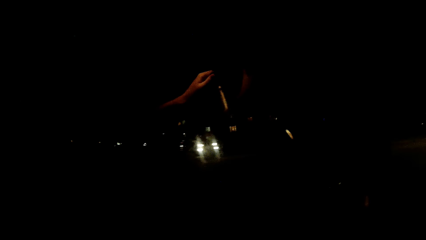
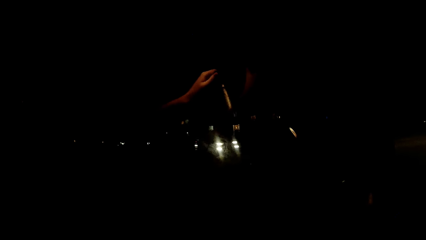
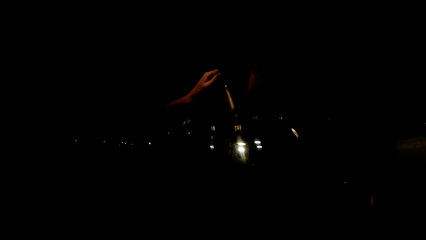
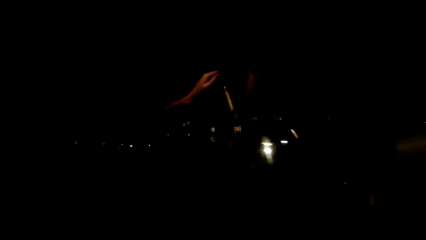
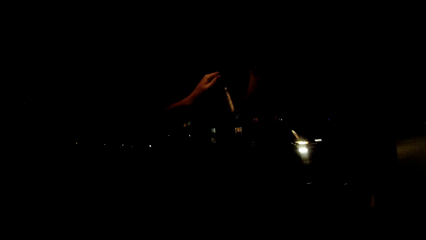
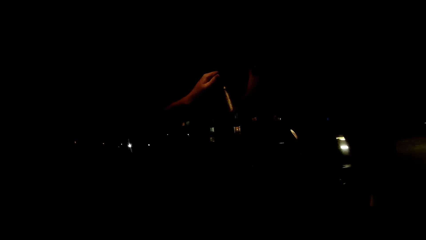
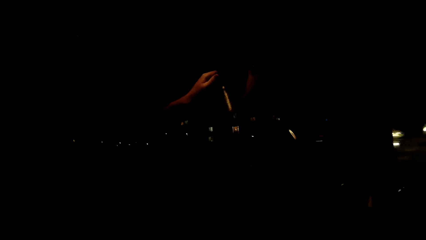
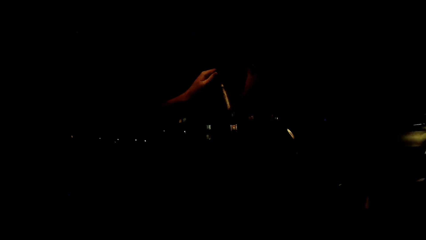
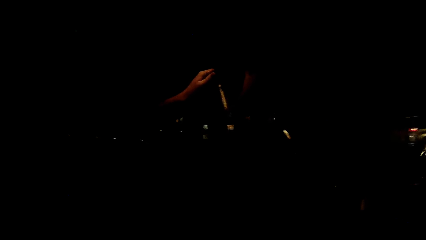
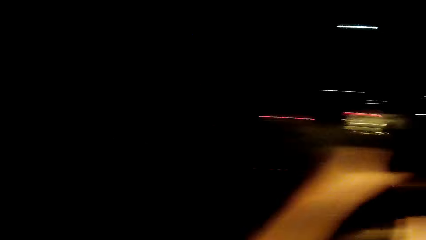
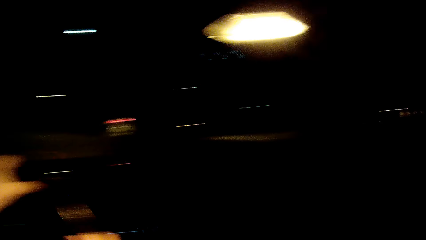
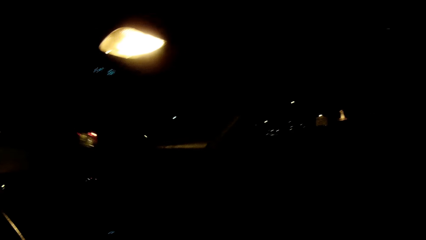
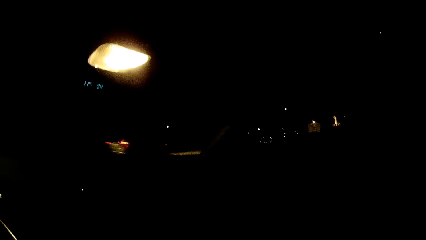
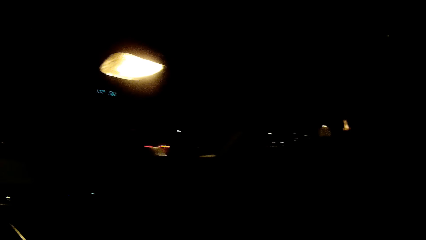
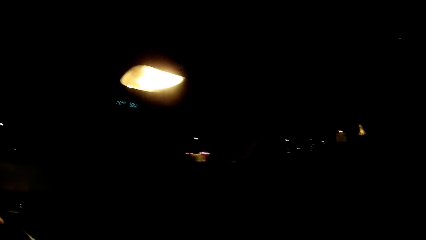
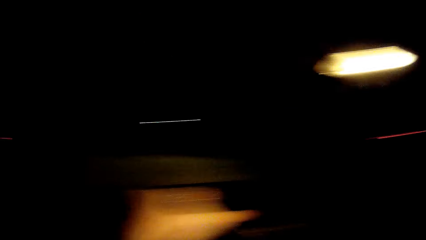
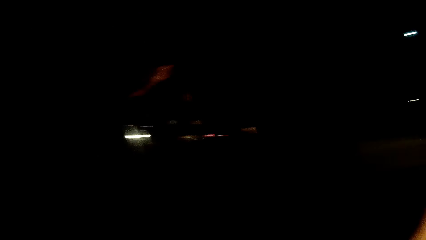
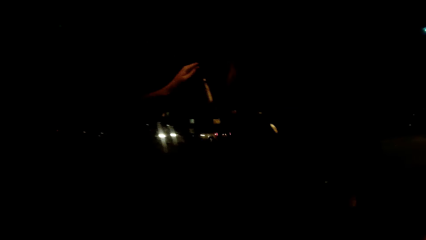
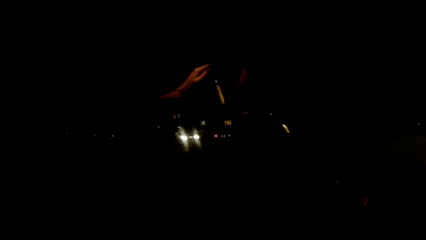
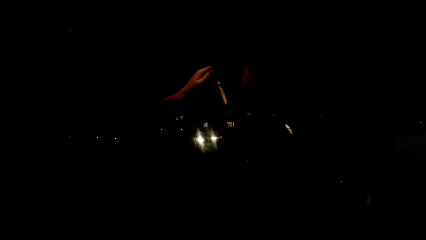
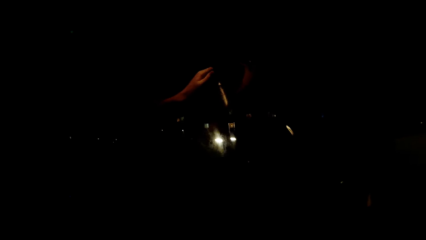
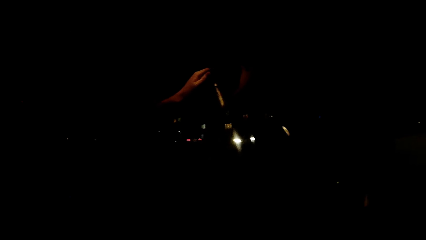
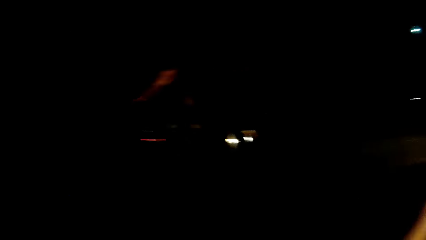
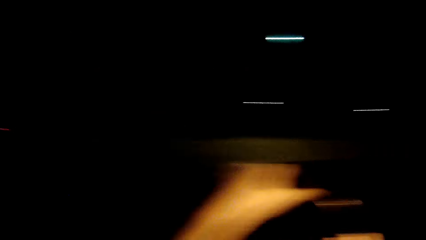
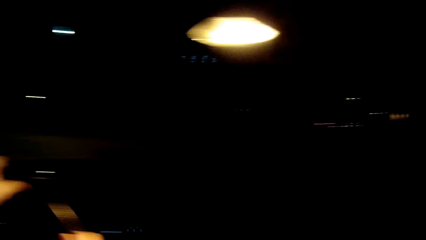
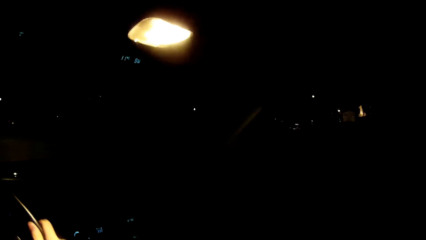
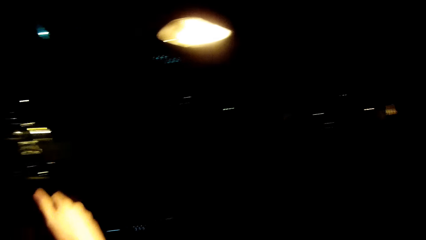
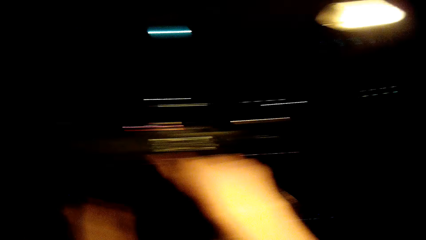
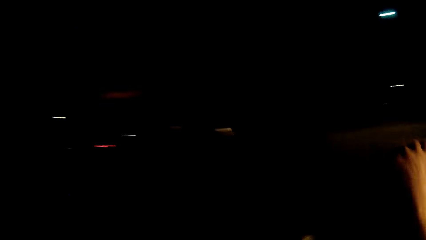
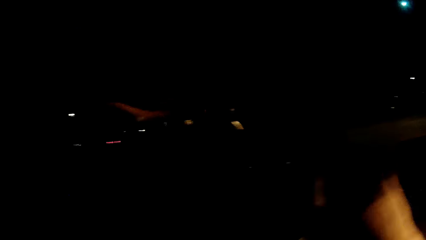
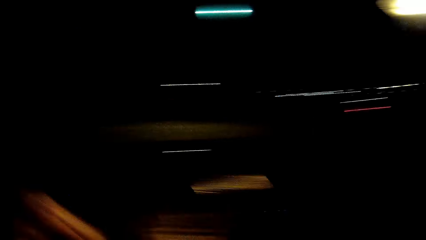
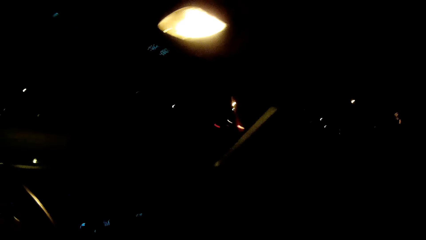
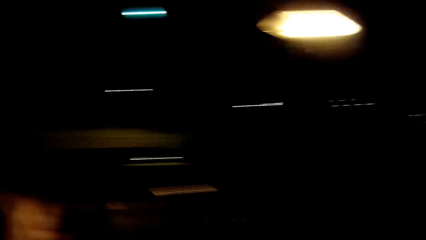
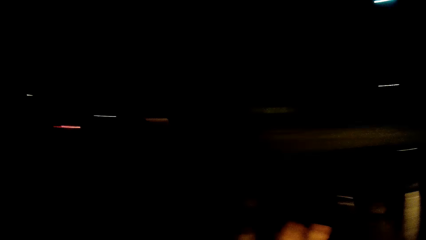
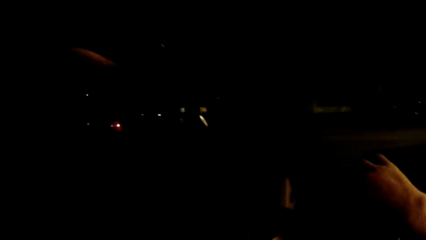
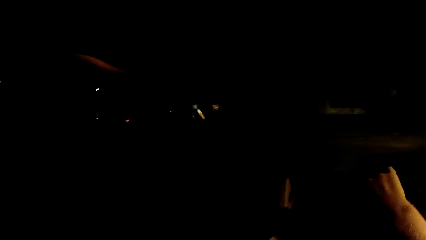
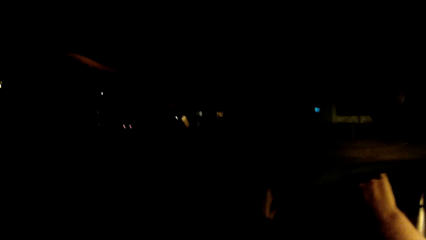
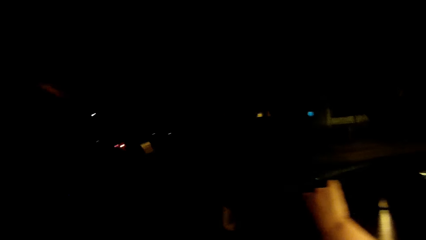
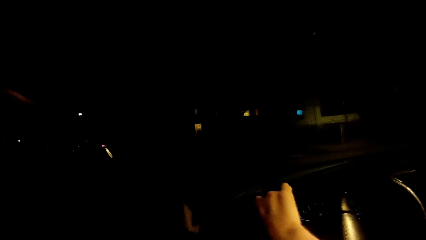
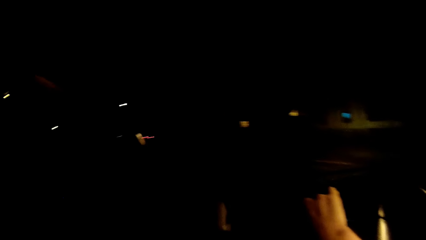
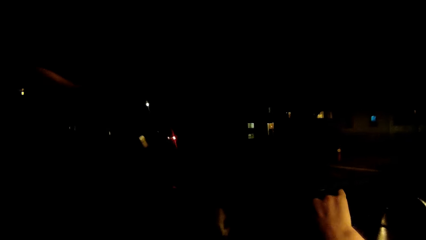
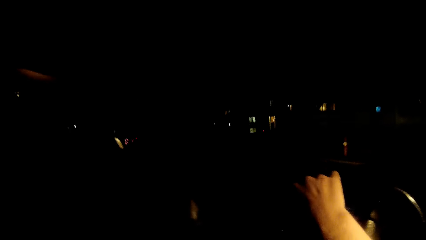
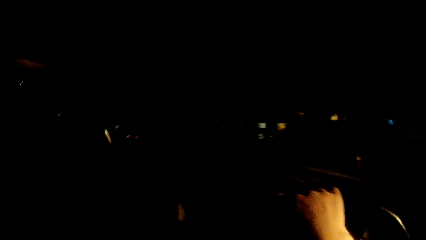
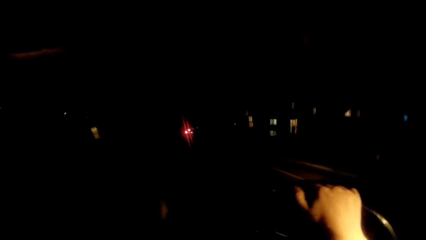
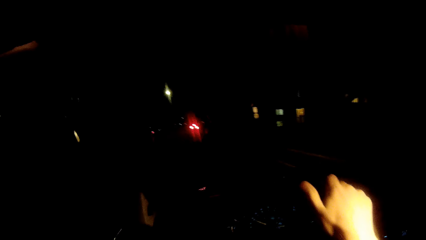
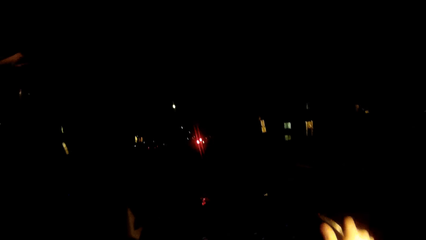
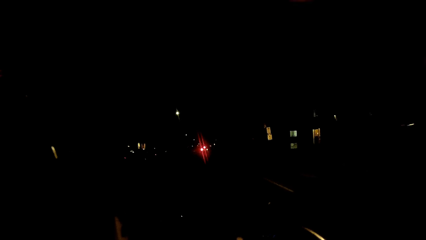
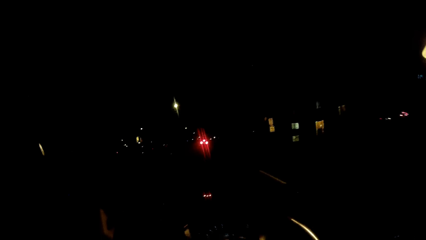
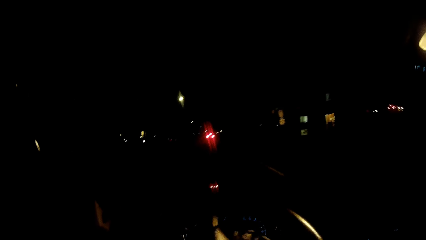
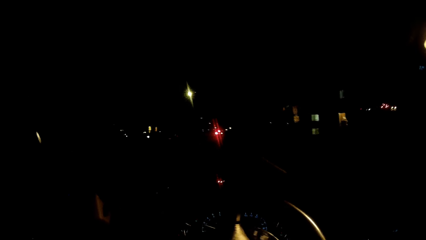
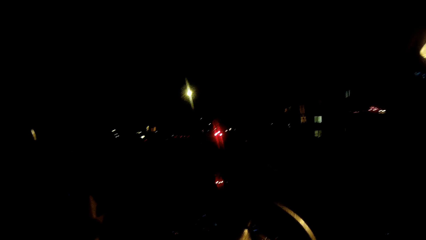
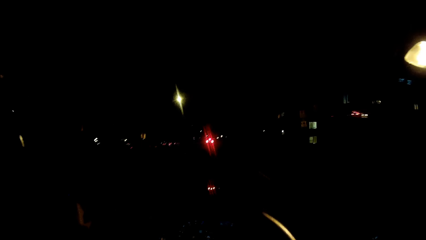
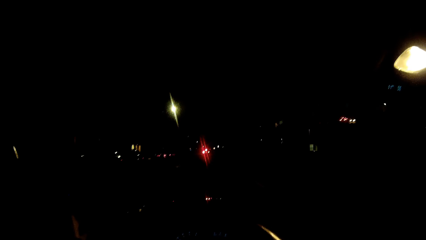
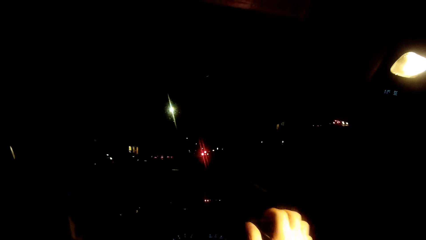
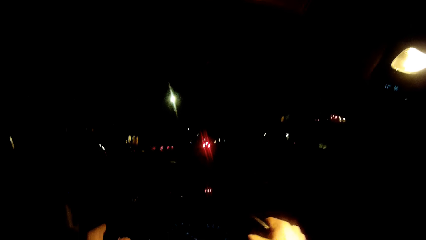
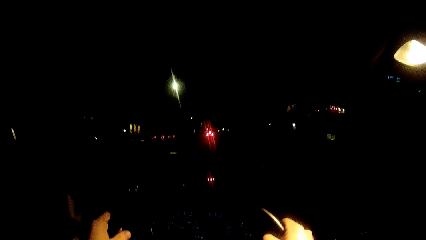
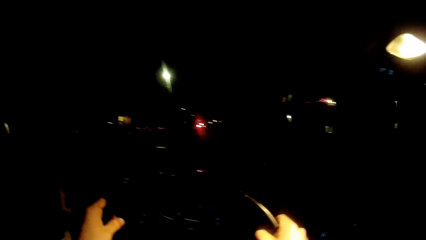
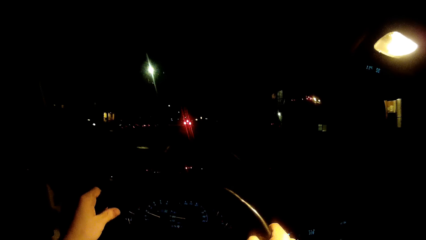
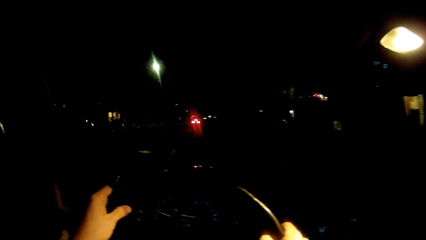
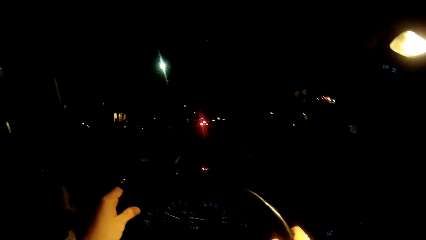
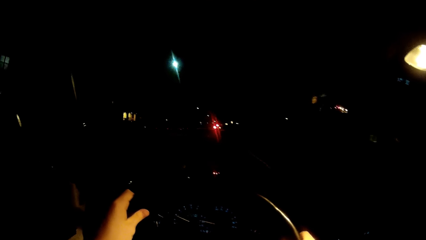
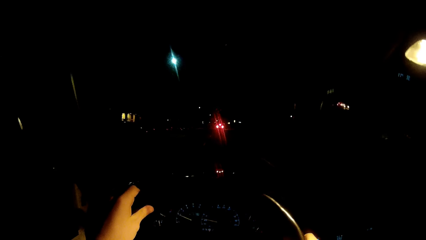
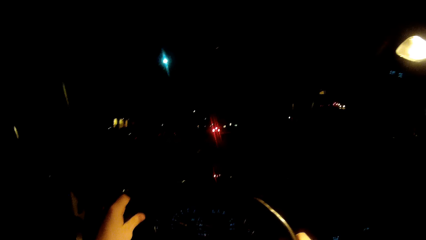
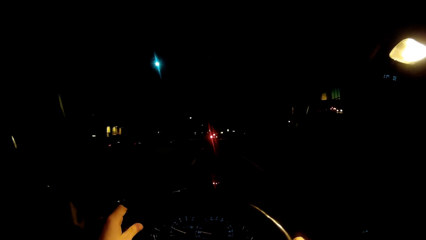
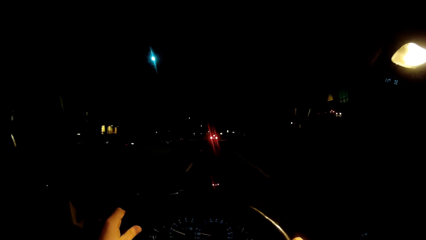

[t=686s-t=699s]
The camera wearer drives the car. They look around the road. They drive the car.

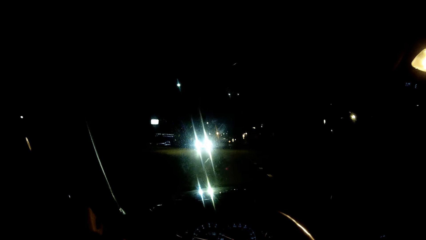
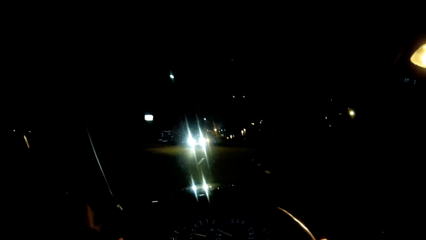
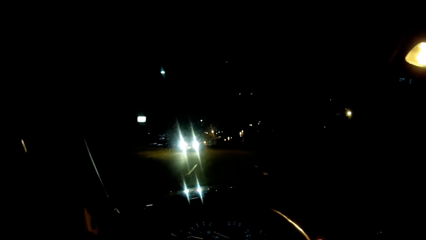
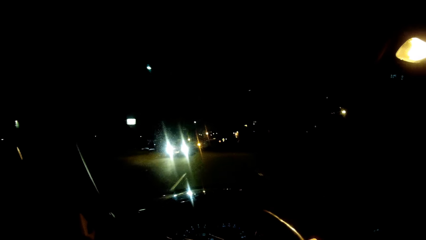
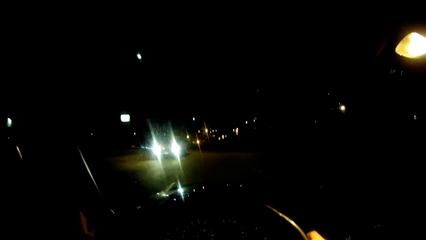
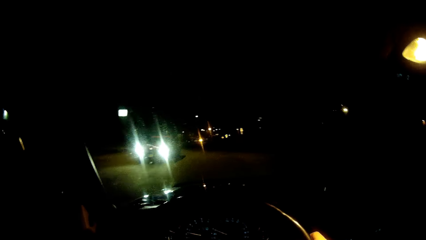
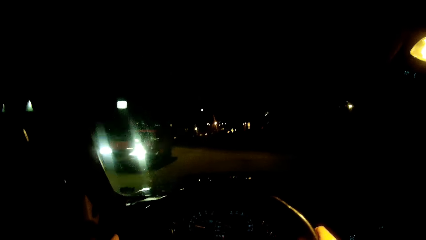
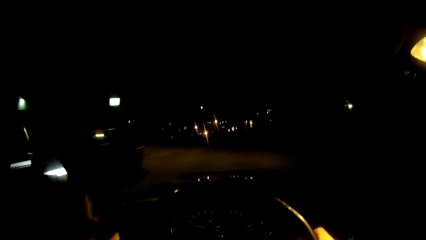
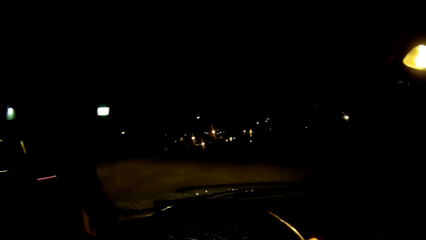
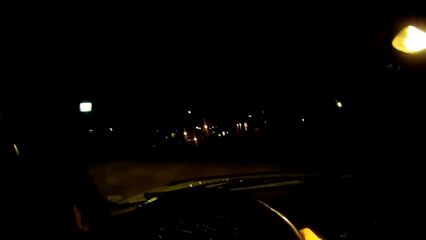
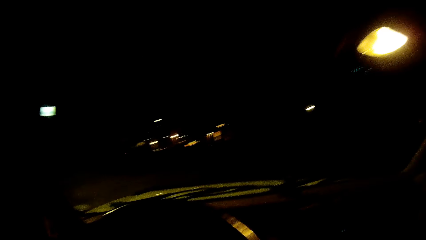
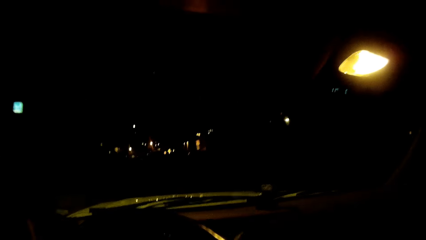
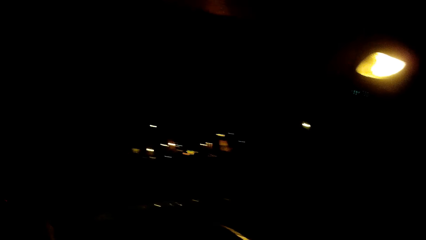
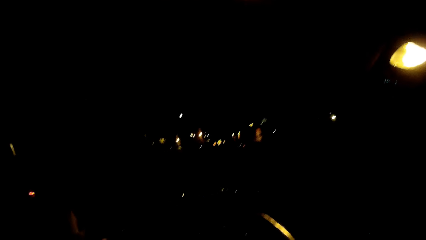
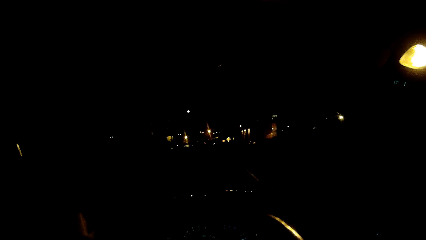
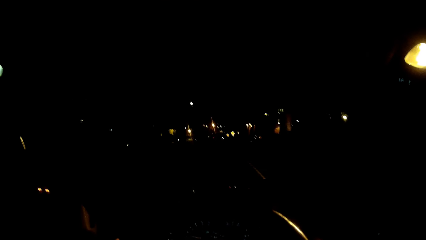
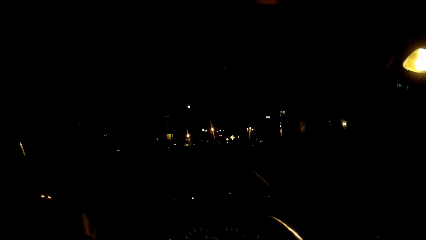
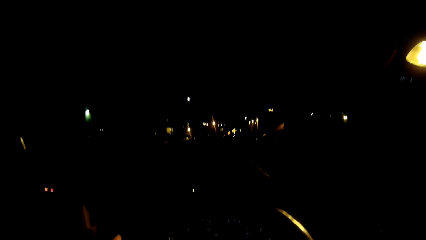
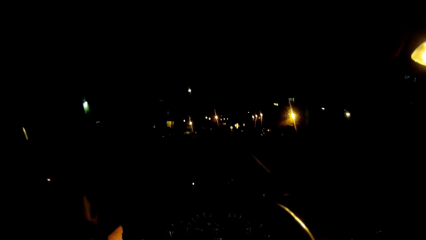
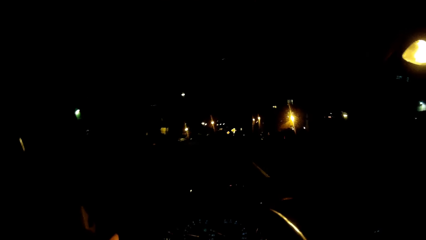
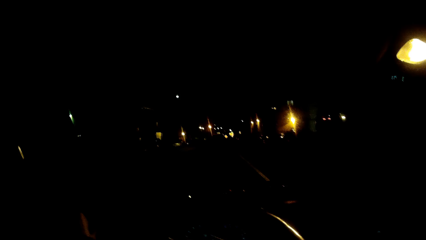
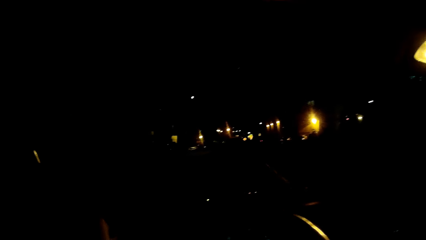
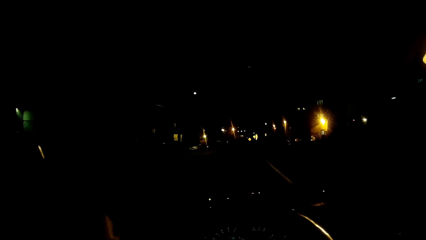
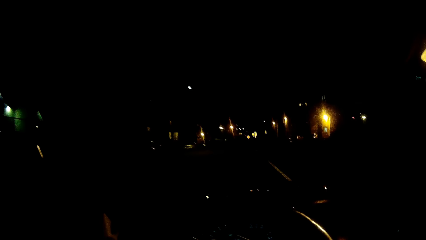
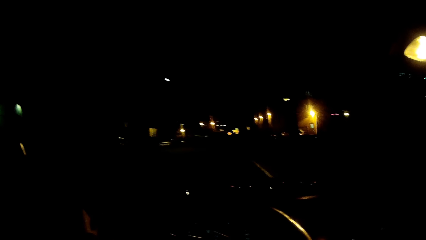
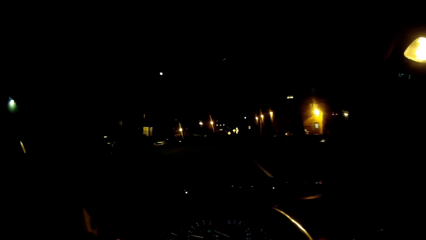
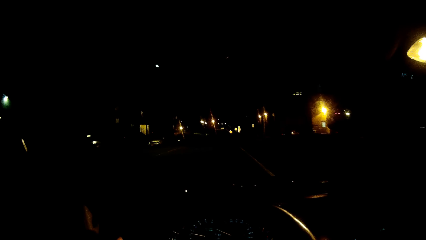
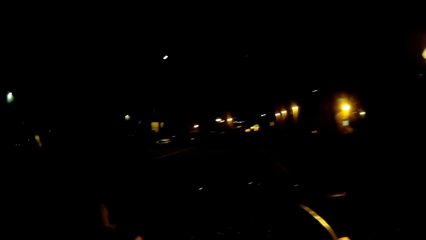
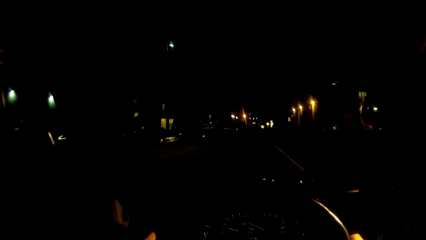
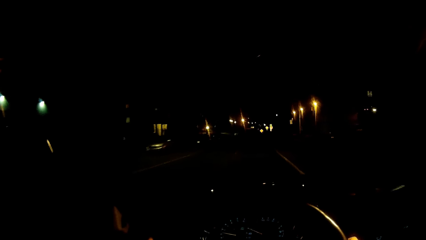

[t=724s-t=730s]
Another car drives past the camera wearer in the opposite direction.
